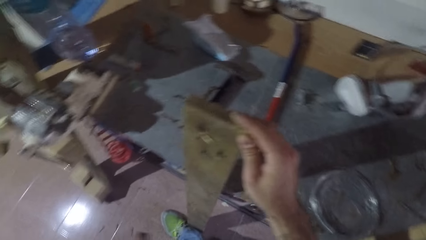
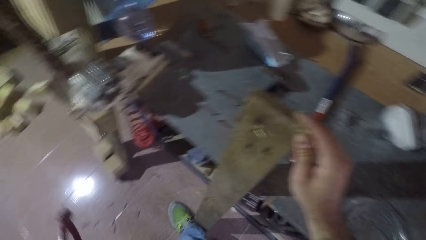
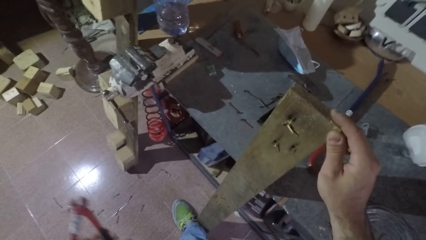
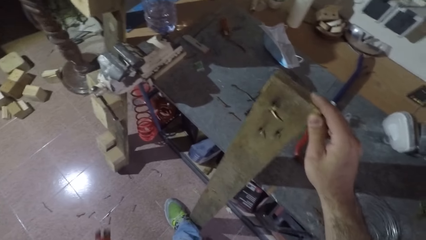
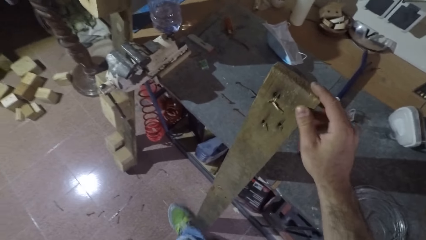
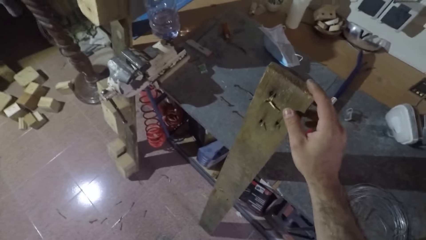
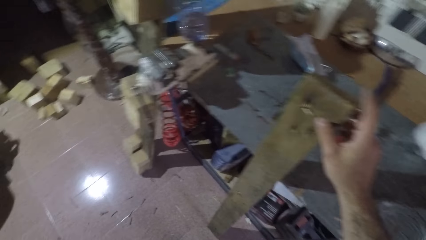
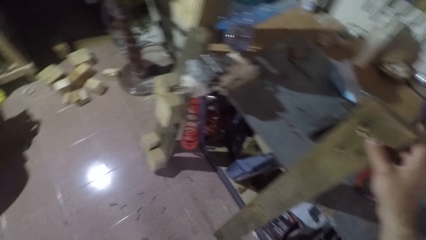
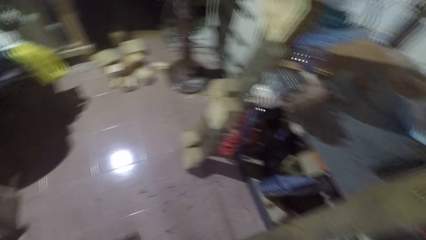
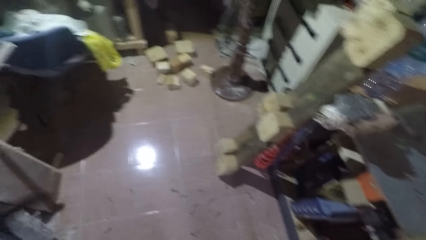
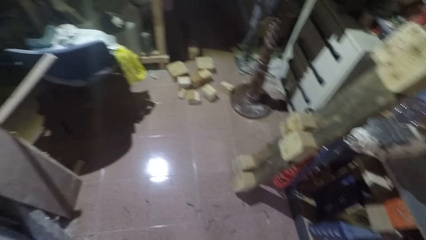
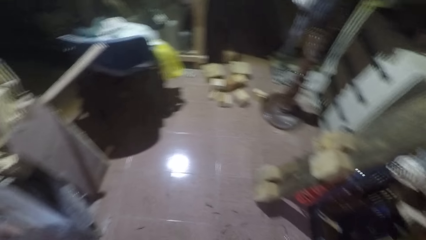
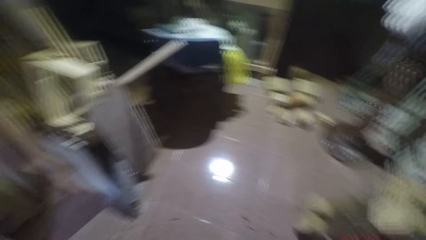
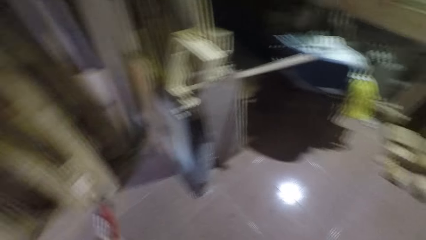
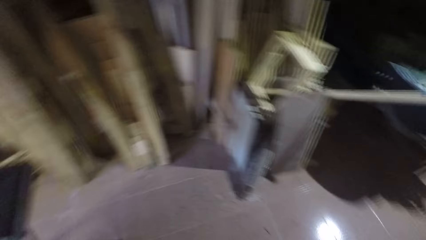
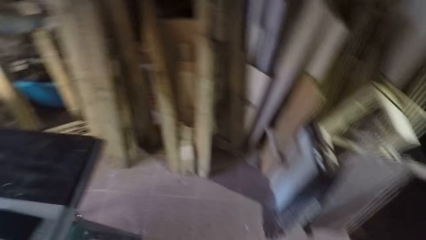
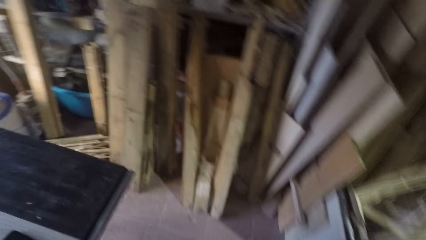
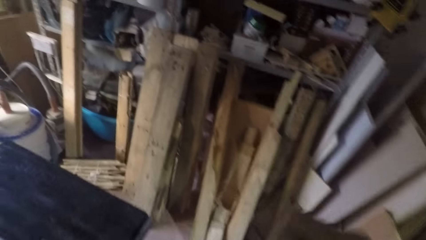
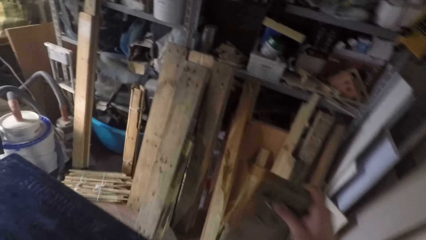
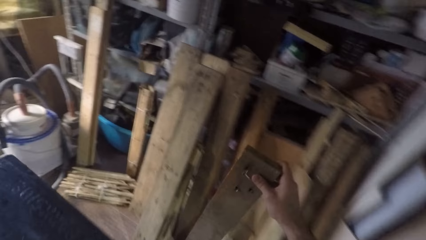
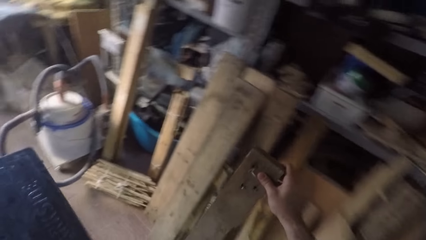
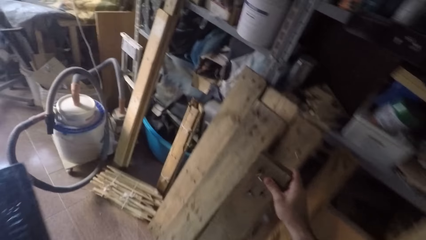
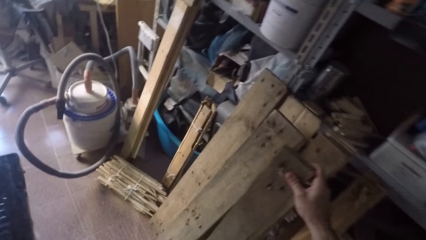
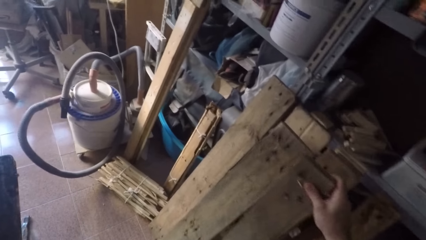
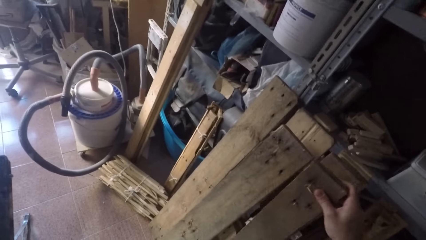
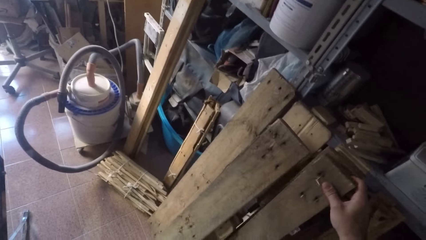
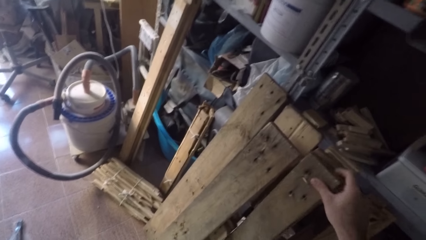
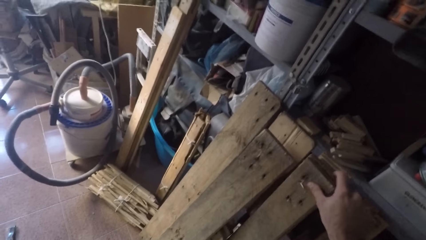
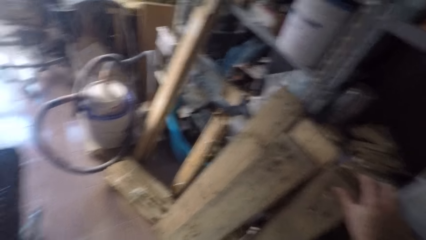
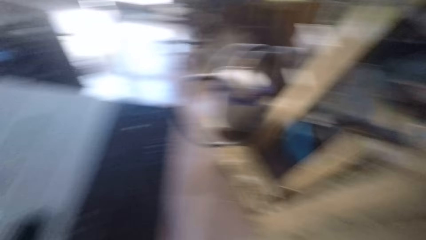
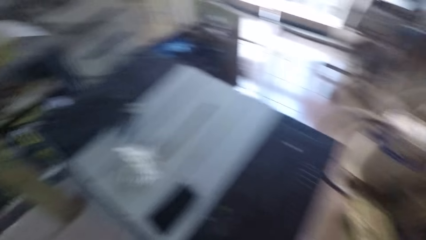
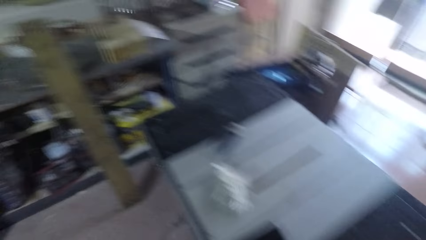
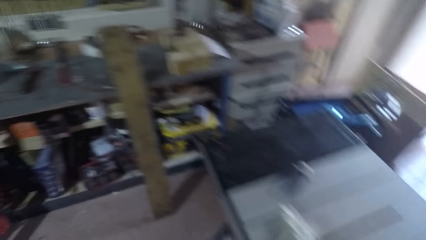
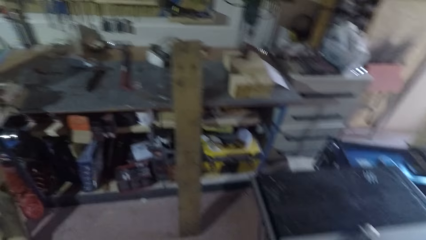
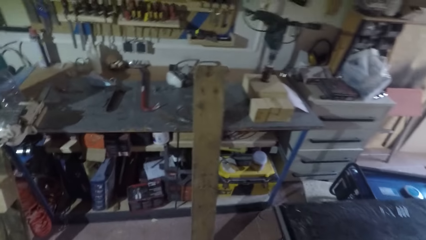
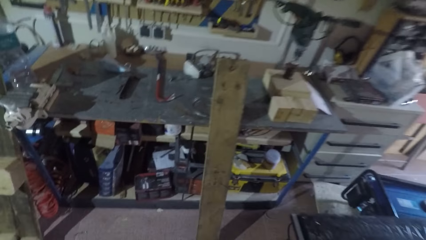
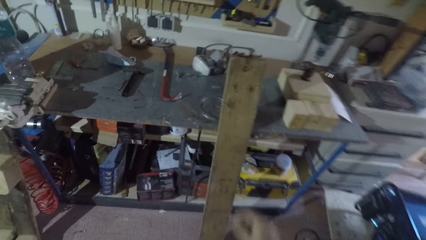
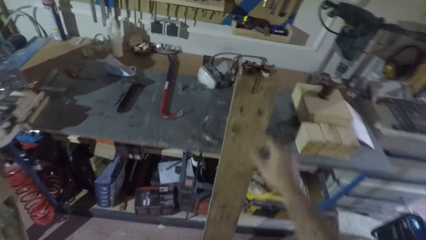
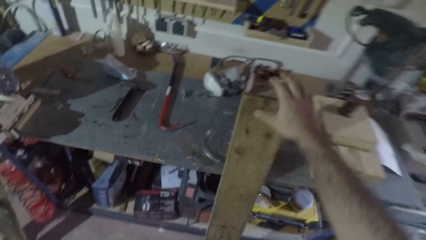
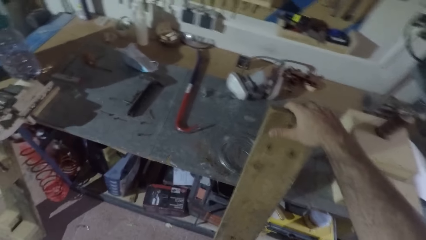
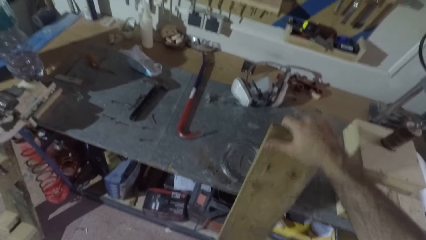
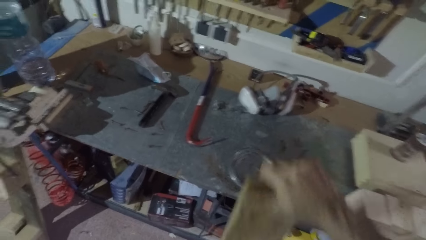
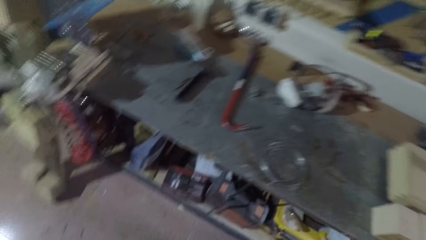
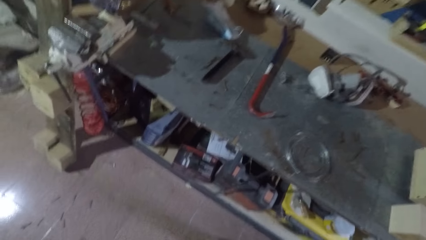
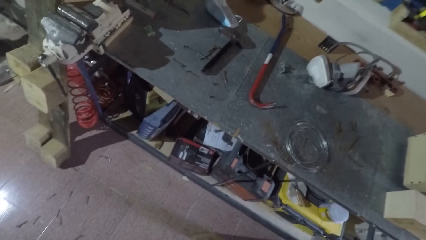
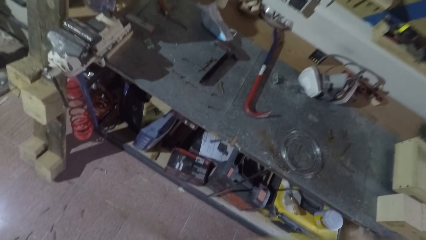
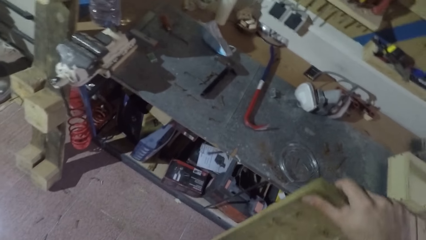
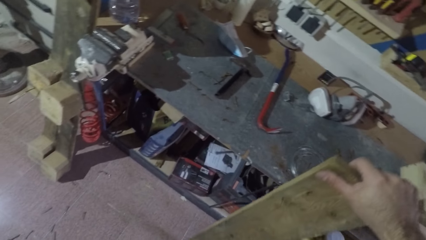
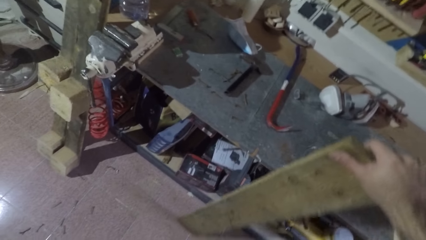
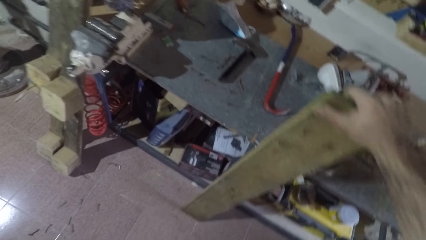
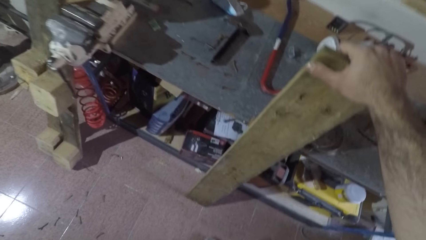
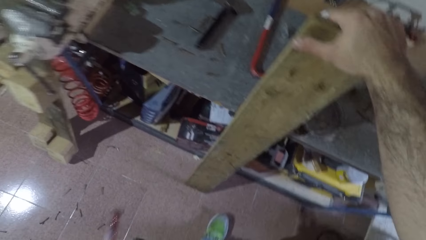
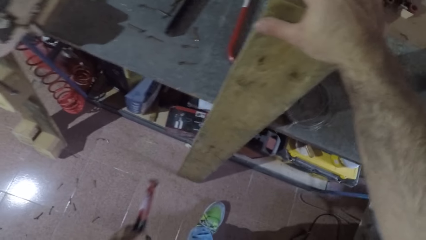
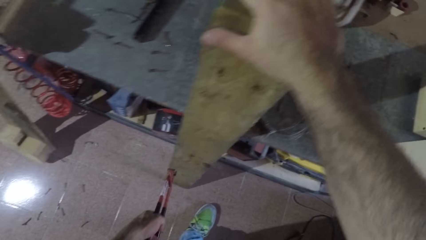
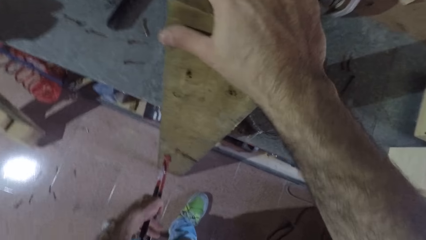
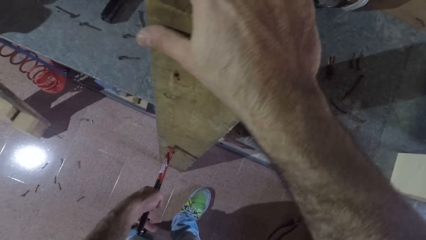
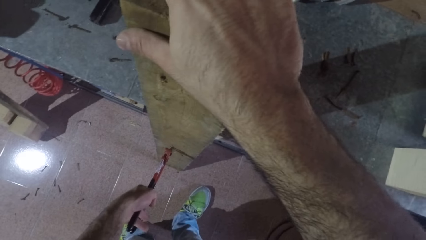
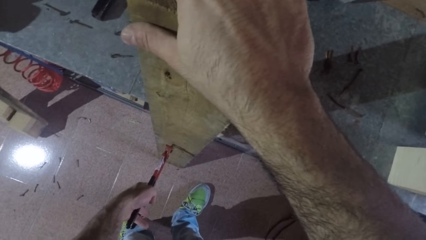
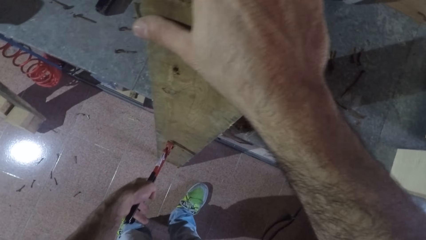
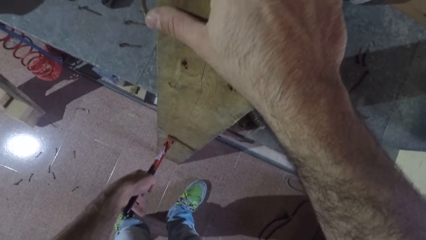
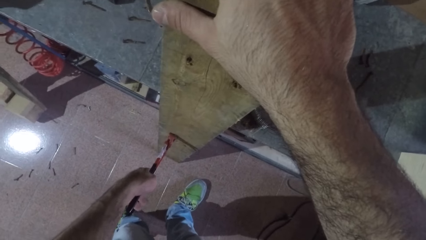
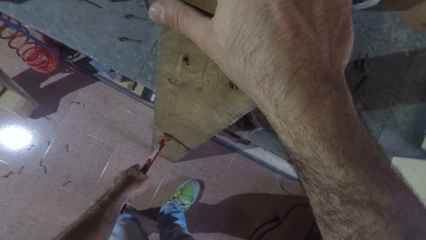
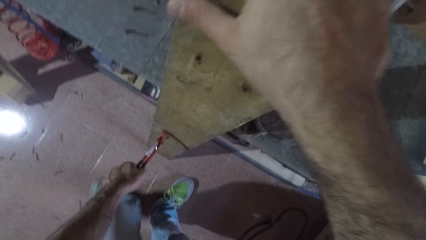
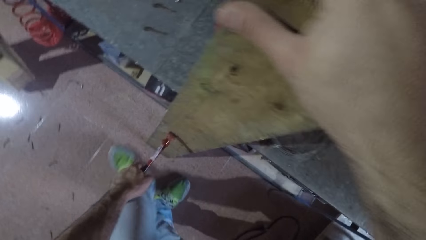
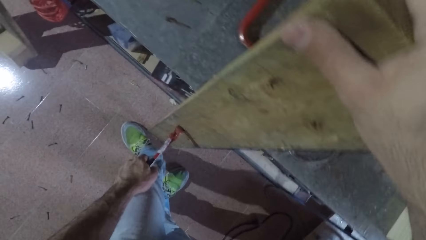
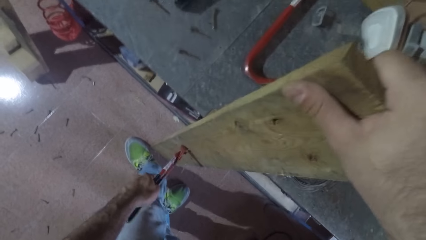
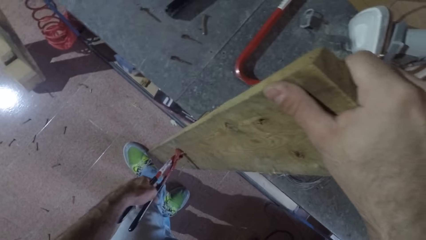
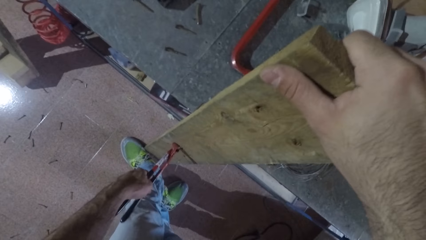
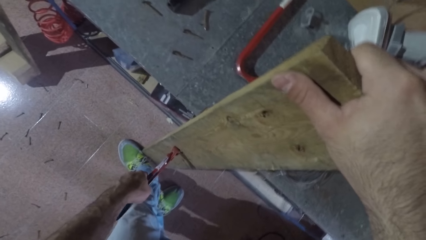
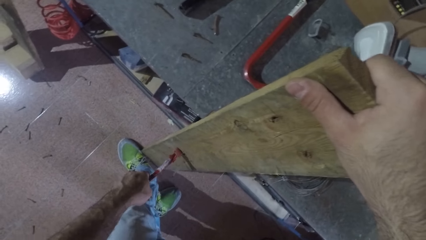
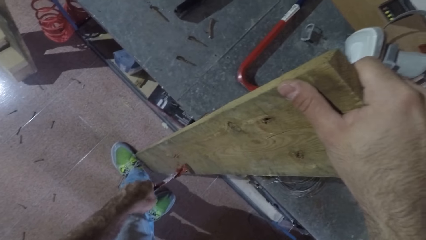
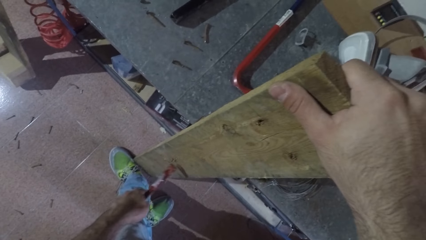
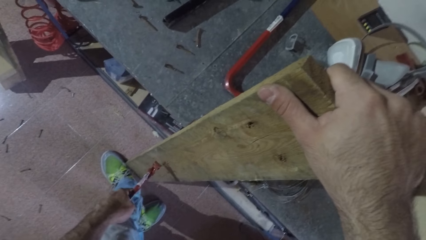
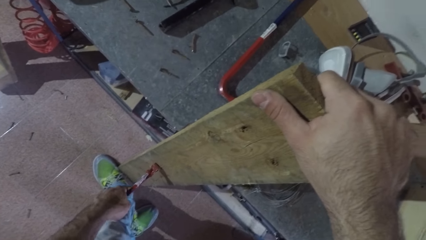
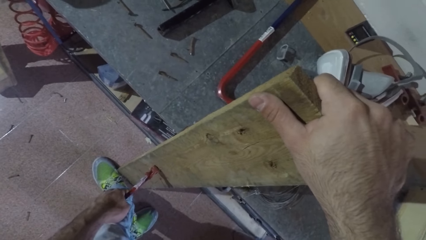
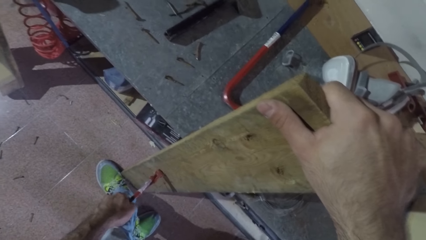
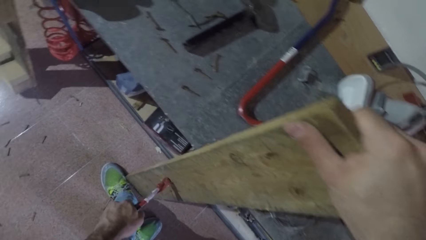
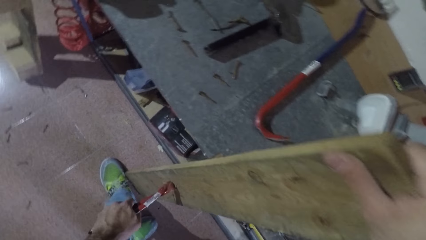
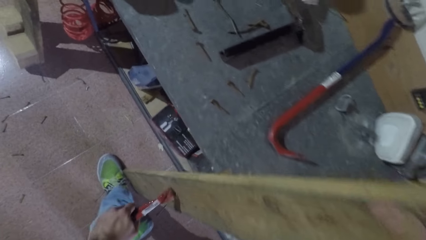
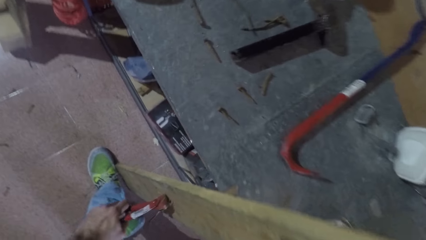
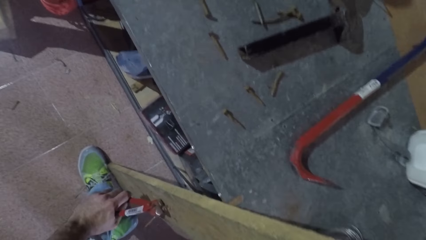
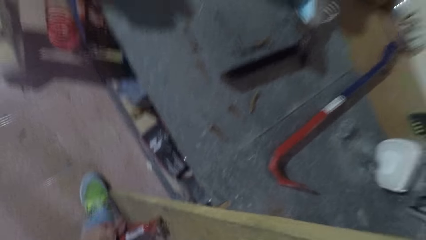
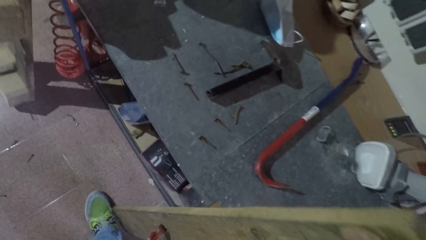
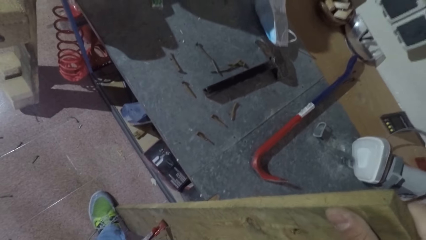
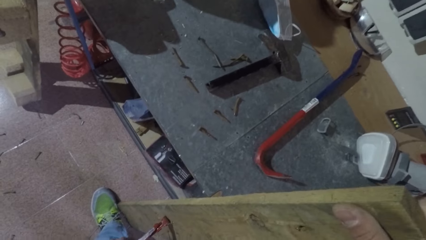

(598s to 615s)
The camera wearer stops pulling the nail. He drops the nail on the ground. He moves the wood to the opposite side. He turns around. He walks around. He places the wood with other woods. He leans the wood towards a pile of wood. He turns around. He walks around. He moves a wood to his right. He leans the wood towards the table. He pulls a nail with the nail puller pliers from the wood. He moves forward. He stops pulling the nail. He pulls a nail with the nail puller pliers from the wood. He bends downwards.
